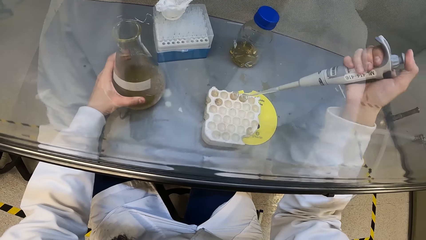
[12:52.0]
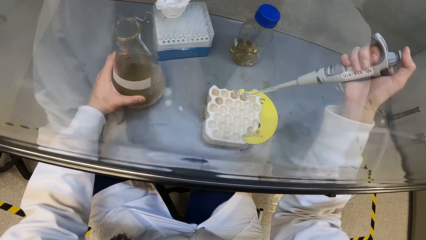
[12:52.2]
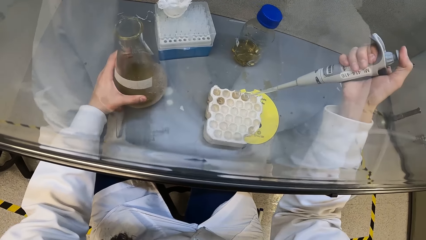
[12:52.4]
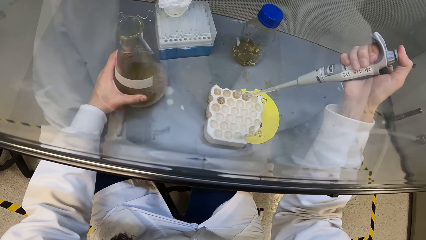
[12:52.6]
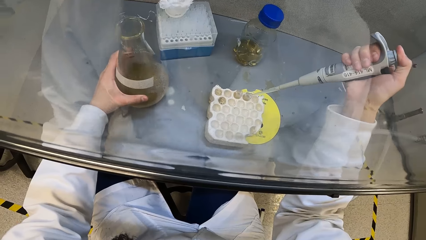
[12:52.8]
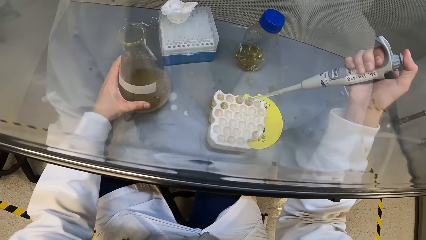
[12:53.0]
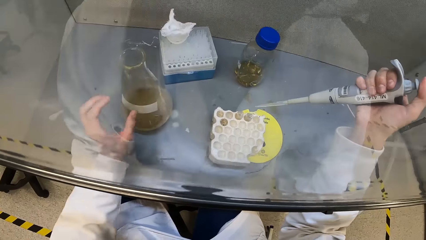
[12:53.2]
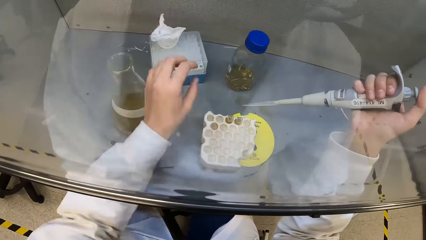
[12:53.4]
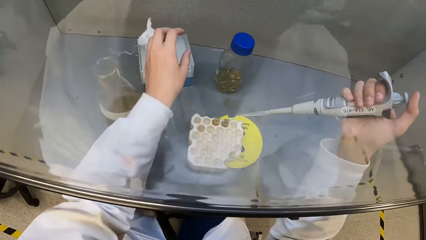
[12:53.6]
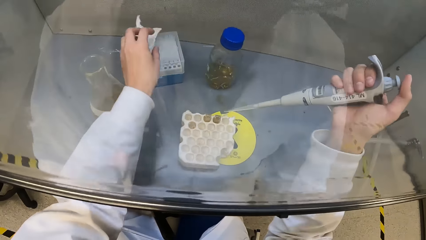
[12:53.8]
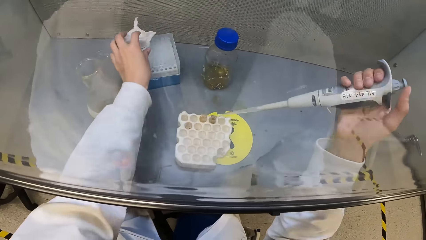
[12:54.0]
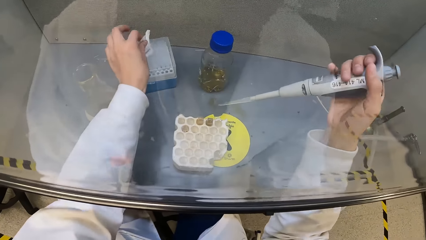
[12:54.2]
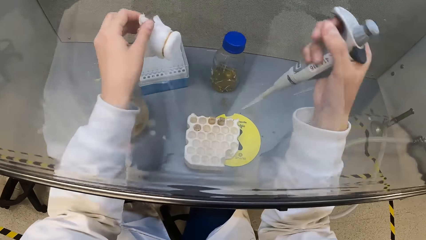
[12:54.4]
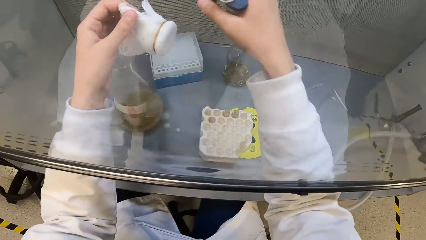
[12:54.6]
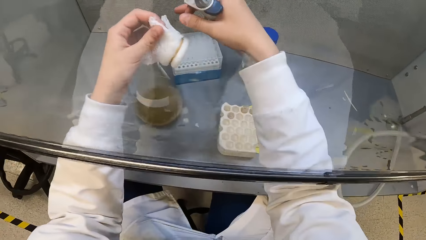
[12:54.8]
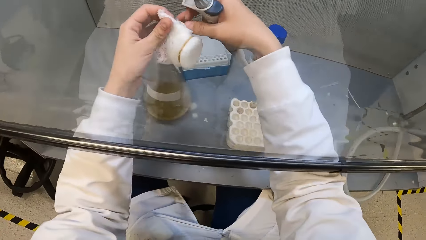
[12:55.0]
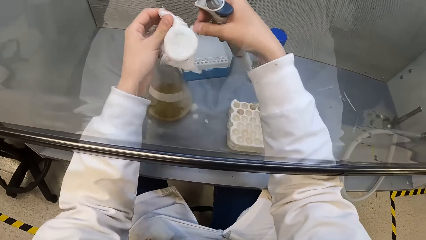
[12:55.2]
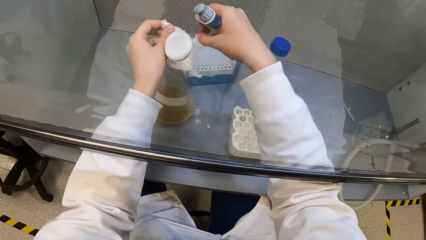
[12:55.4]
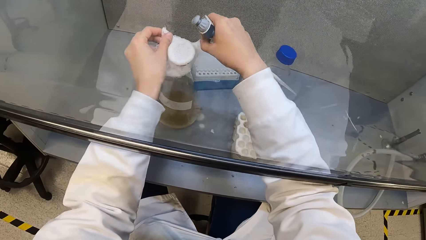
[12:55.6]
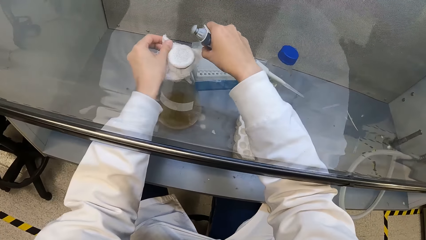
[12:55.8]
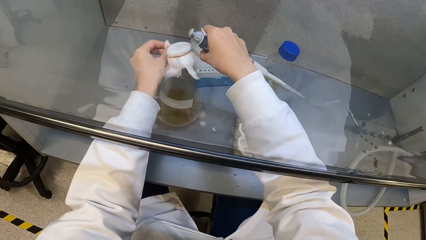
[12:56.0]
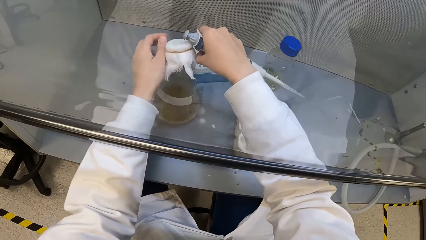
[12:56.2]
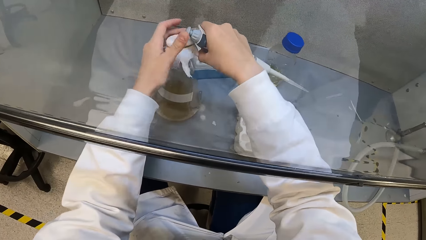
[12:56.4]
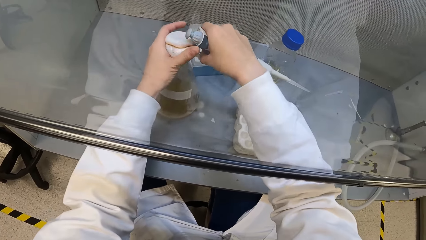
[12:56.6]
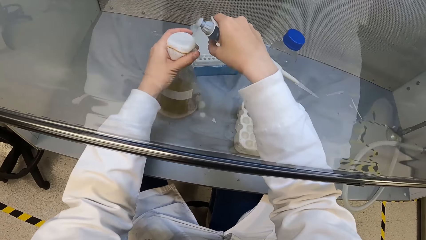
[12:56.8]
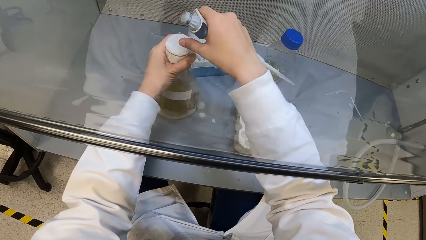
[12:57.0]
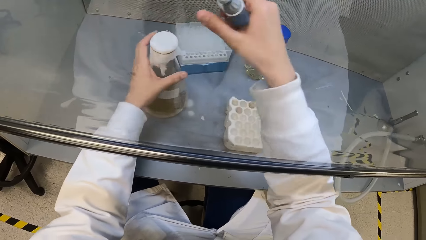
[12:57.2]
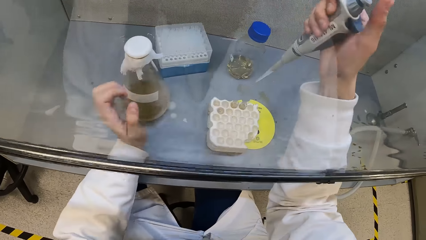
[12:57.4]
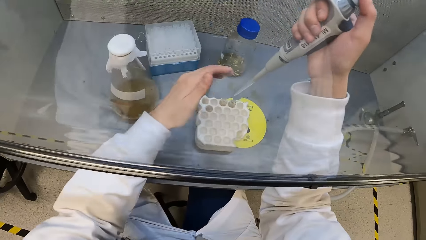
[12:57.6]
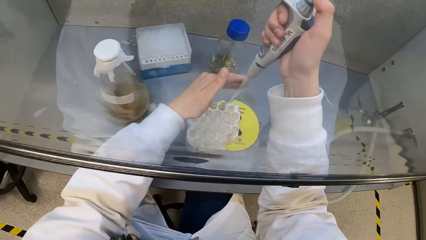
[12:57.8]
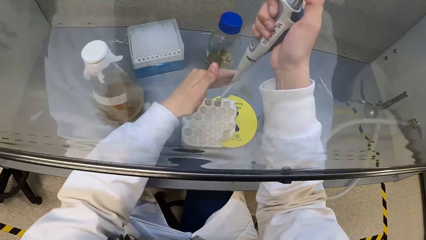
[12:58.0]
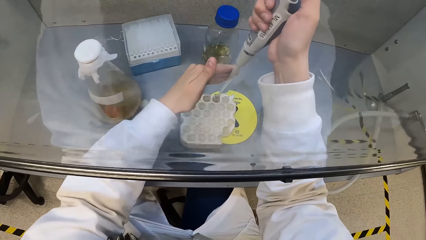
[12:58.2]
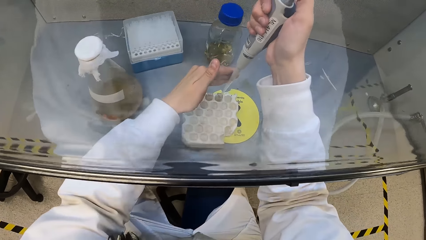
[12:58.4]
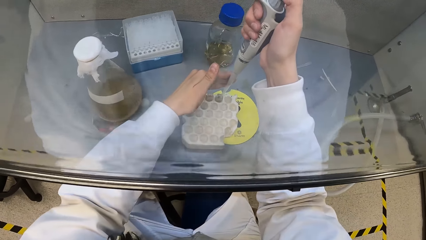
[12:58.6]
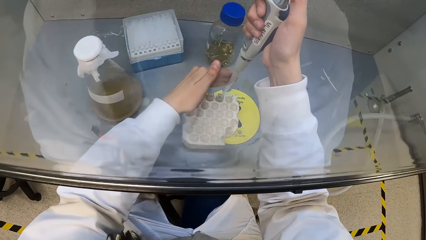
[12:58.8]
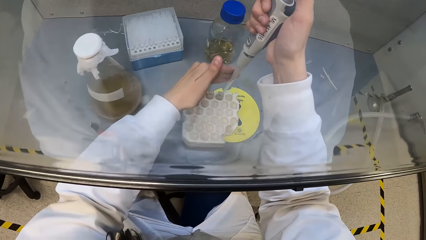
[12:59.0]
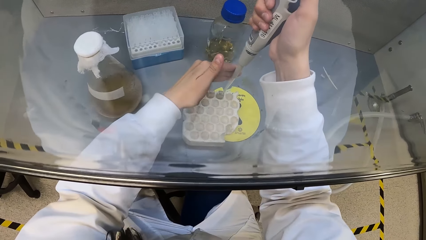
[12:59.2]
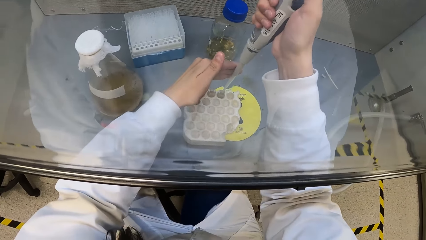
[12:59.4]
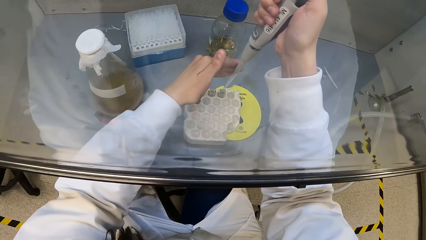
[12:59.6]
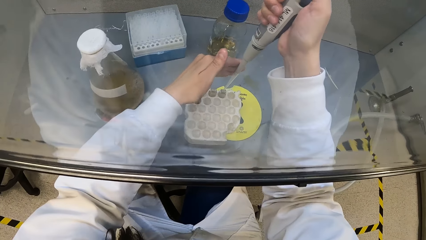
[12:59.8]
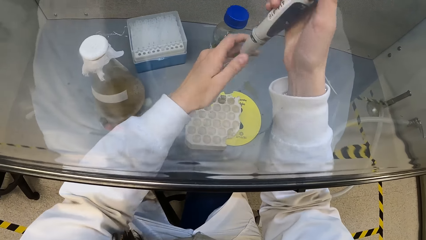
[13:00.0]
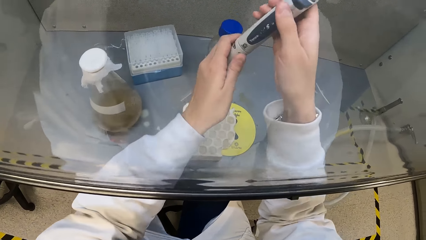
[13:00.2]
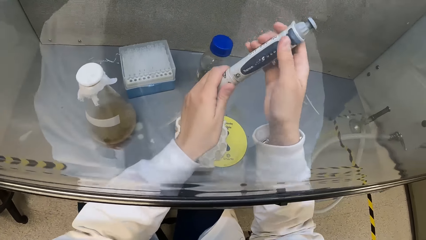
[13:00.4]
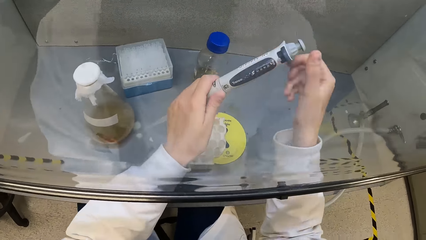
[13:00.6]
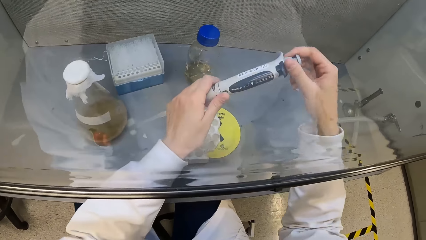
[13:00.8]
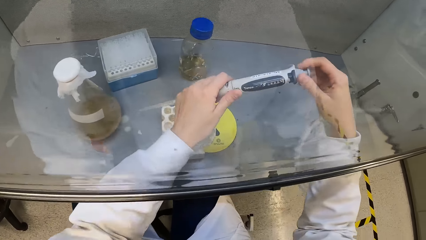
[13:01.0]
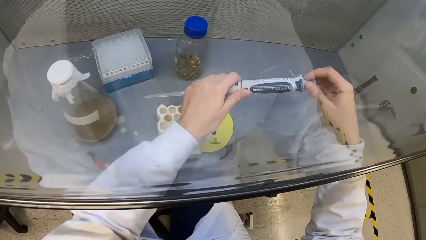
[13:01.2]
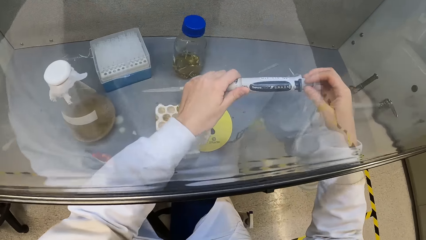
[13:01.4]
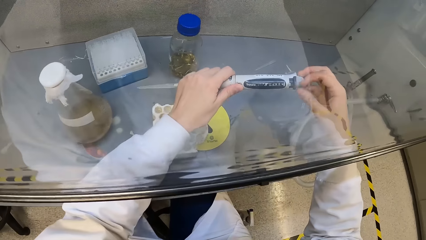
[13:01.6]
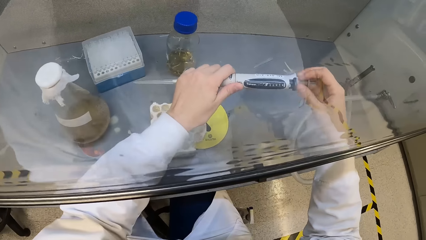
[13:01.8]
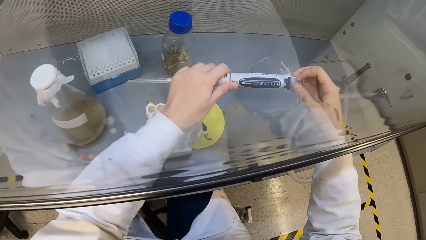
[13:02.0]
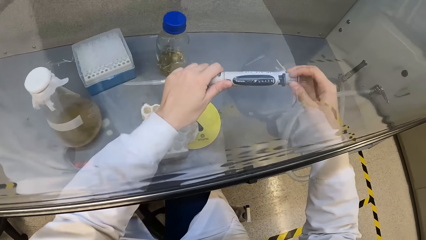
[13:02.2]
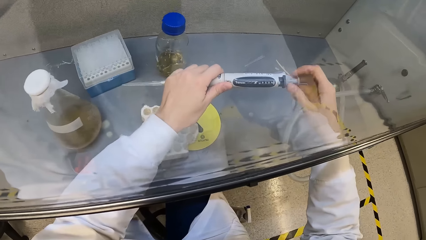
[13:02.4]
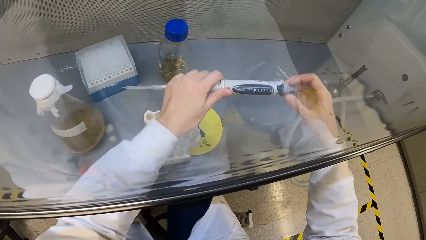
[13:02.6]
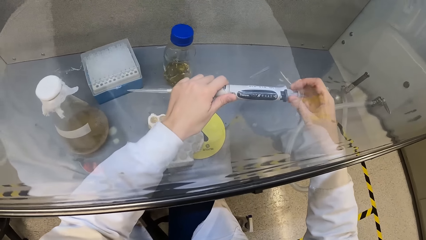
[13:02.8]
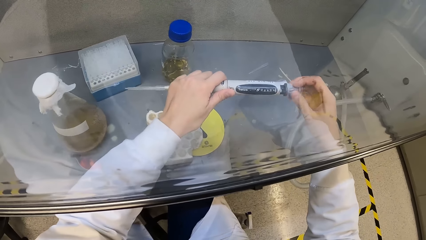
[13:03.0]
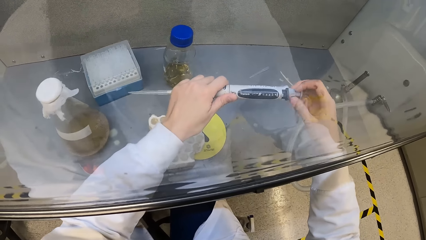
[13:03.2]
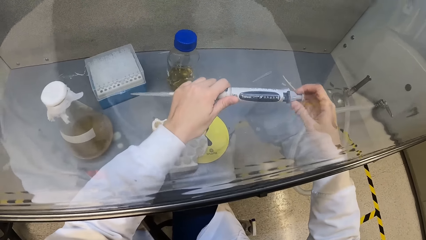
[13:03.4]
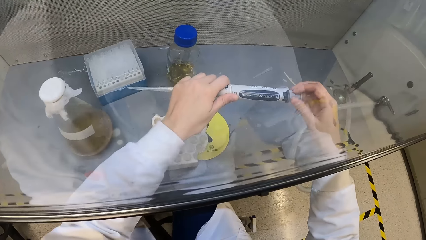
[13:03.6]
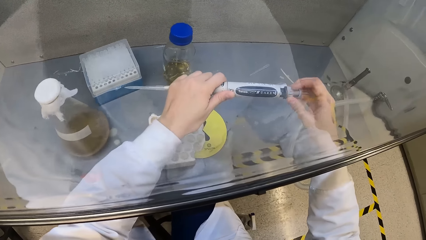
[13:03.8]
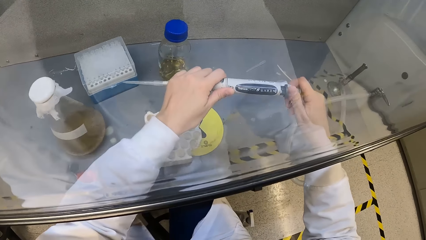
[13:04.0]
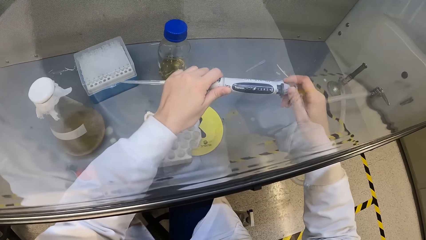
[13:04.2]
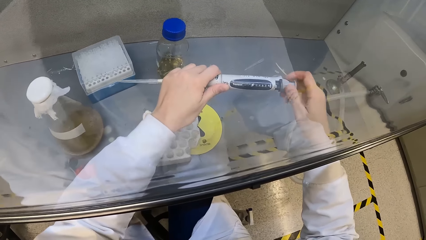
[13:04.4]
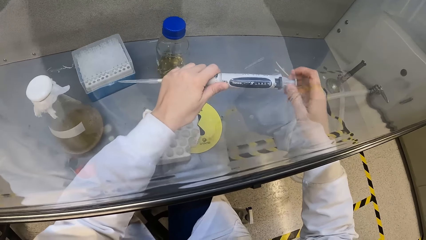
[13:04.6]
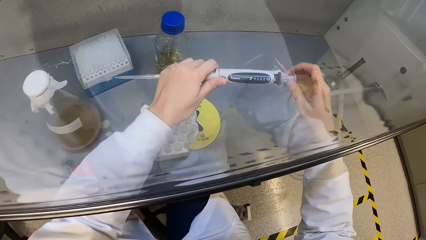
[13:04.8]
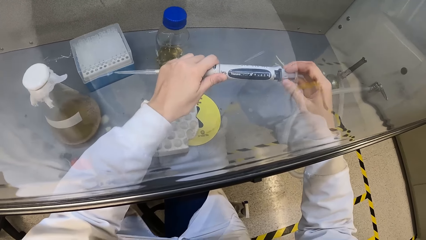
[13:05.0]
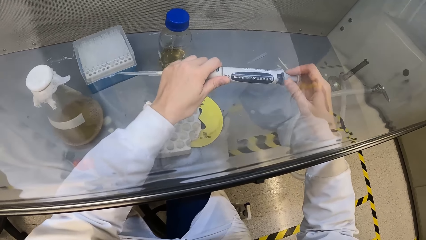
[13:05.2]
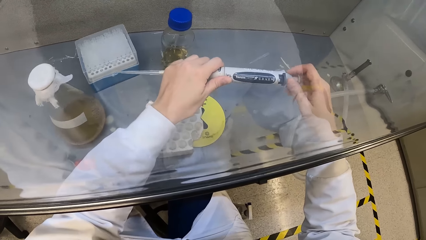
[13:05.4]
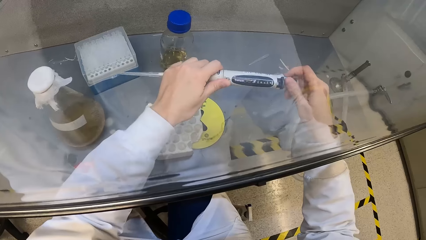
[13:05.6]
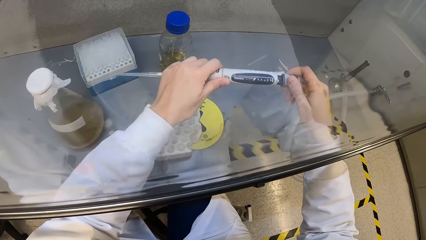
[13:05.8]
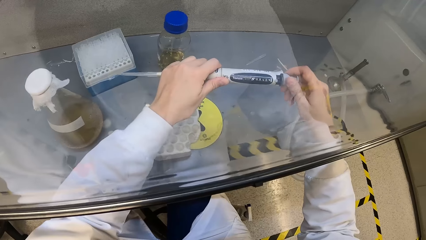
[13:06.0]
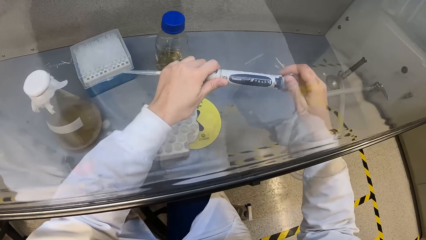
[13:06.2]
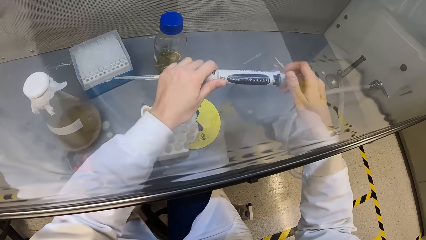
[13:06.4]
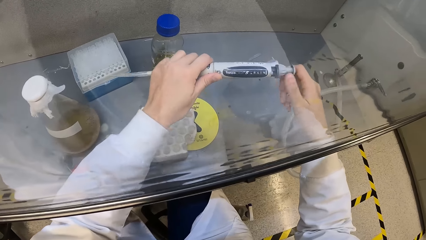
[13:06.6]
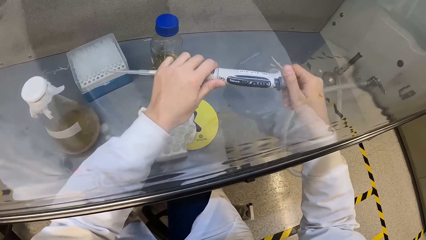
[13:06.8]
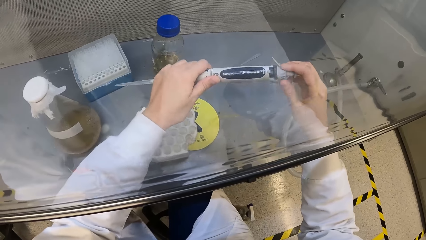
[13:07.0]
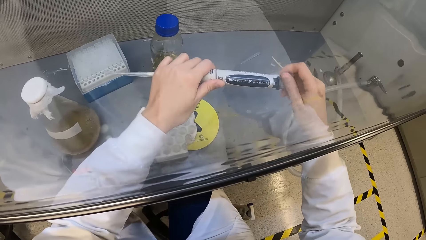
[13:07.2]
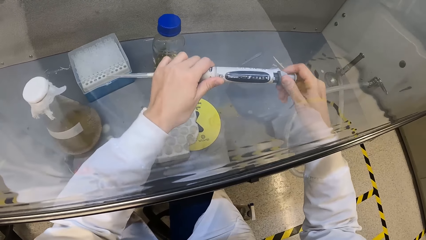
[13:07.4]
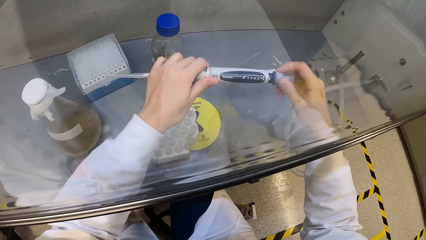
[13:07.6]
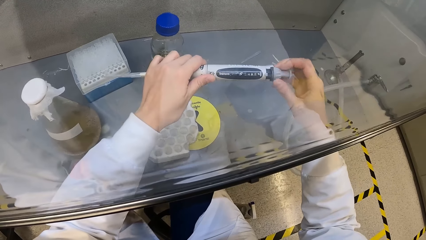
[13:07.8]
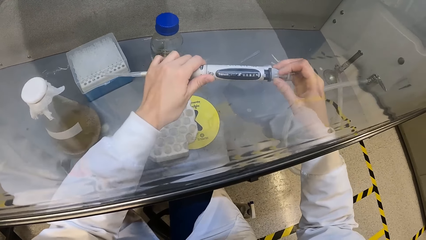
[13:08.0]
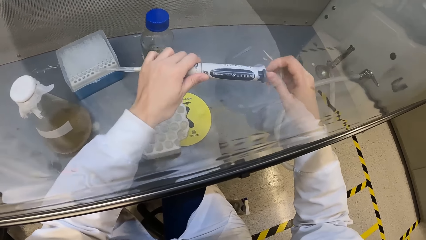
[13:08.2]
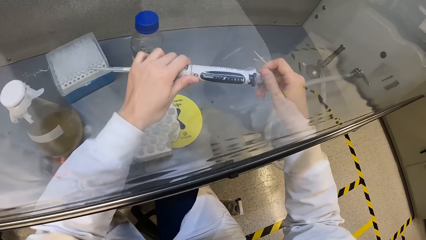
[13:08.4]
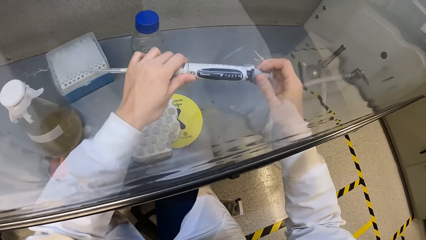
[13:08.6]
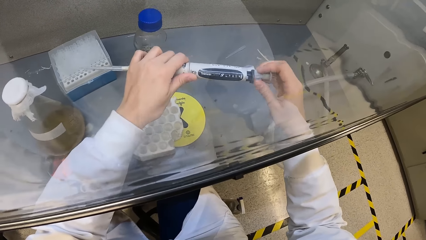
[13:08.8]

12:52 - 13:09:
The camera wearer puts the liquid in the micropipette into a test tube in a tube rack in the fume cupboard. She removes her left hand from the conical flask in the fume cupboard. She picks the cover of the conical flask on the tube rack in the fume cupboard with her right hand. She covers the conical flask with the cover in both hands. She puts the liquid in the micropipette in her right hand into the test tube in the tube rack in the fume cupboard. She passes the micropipette in her right hand to her left hand. She calibrates the micropipette in her left hand with her right hand.
